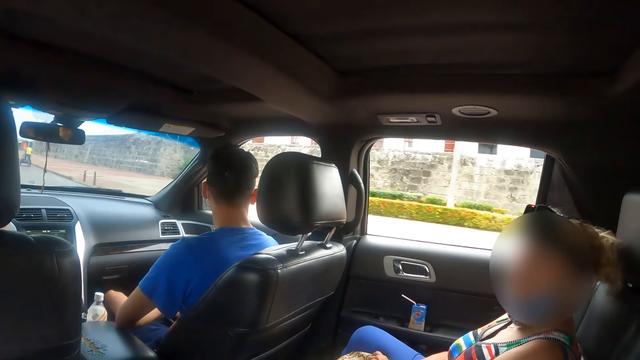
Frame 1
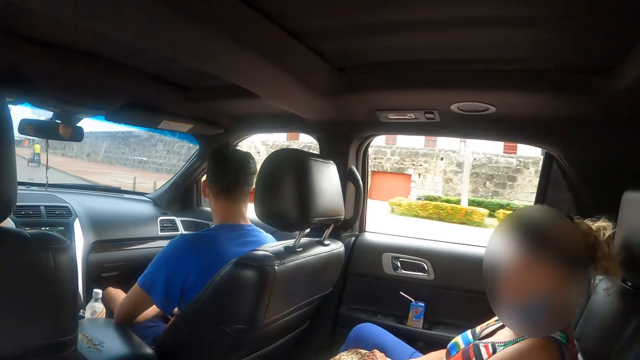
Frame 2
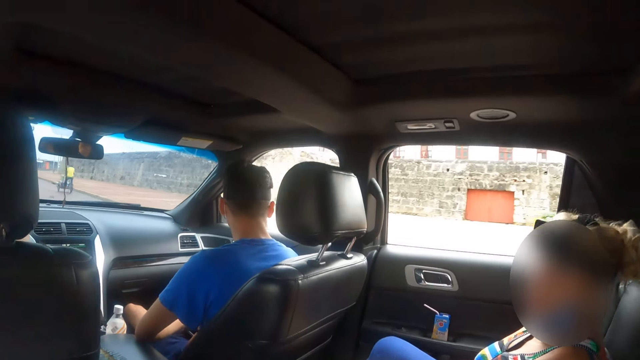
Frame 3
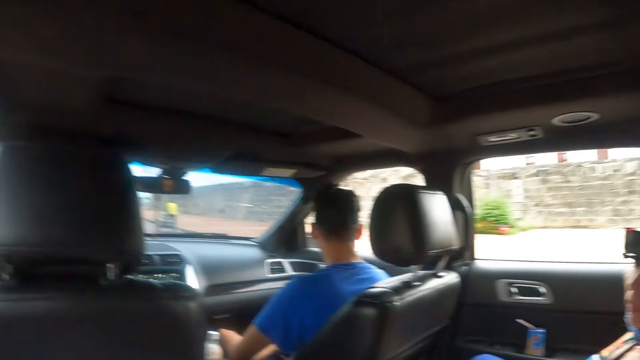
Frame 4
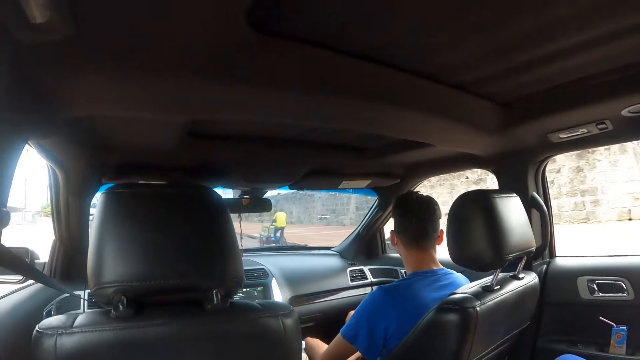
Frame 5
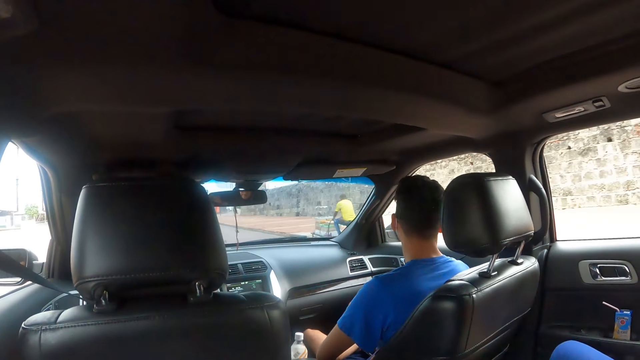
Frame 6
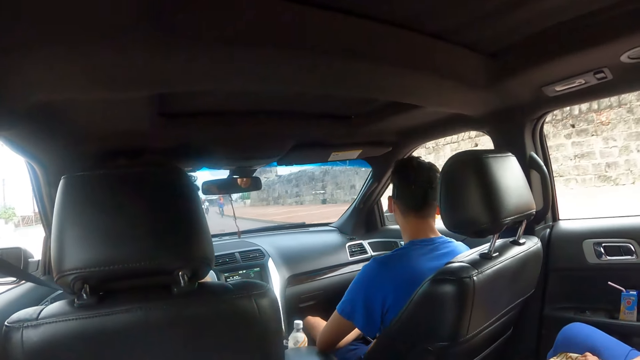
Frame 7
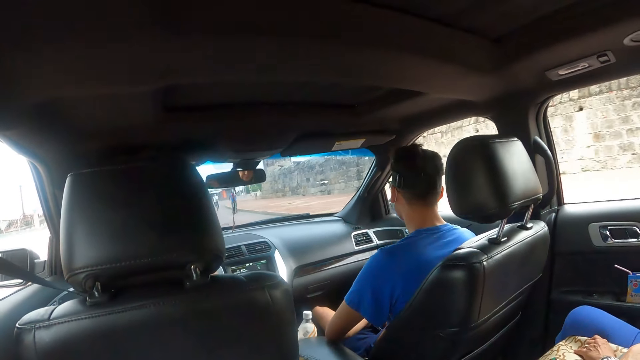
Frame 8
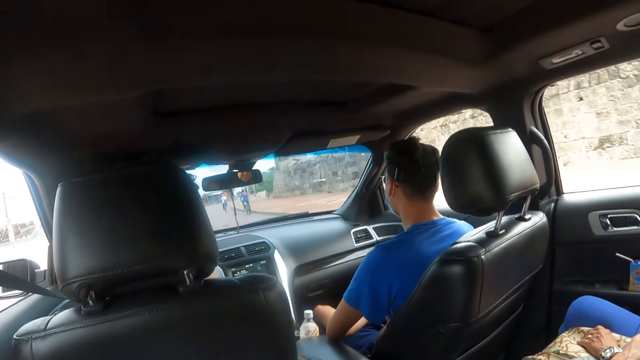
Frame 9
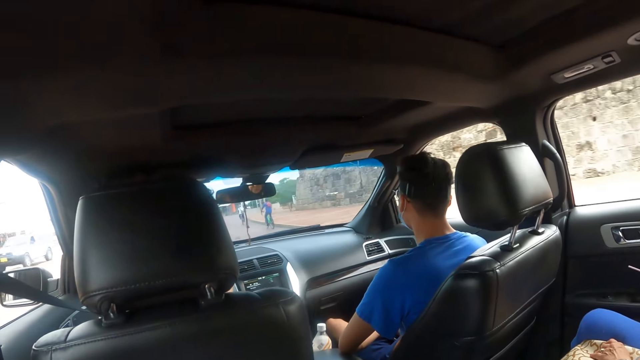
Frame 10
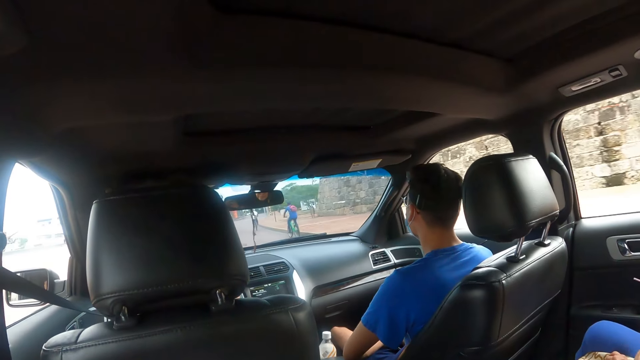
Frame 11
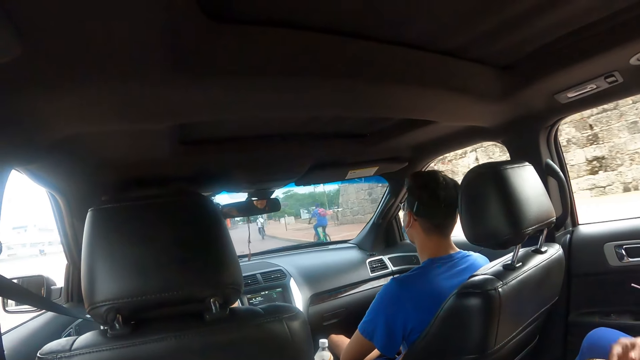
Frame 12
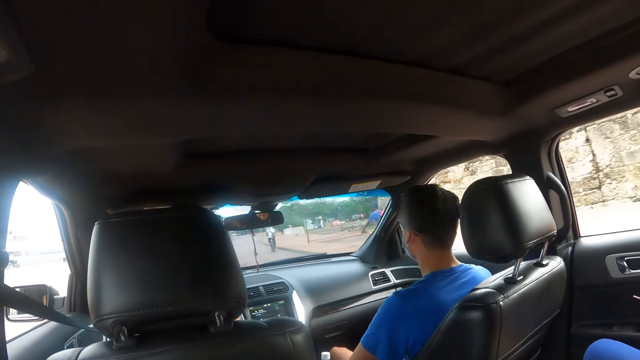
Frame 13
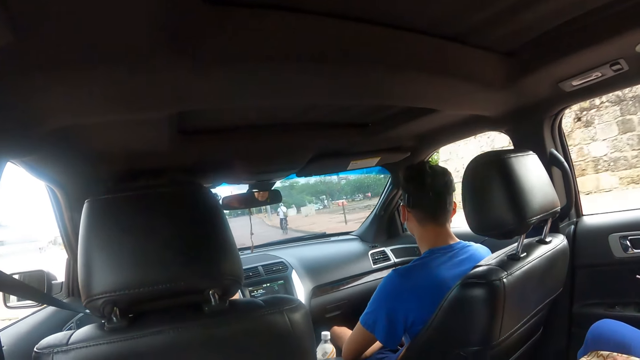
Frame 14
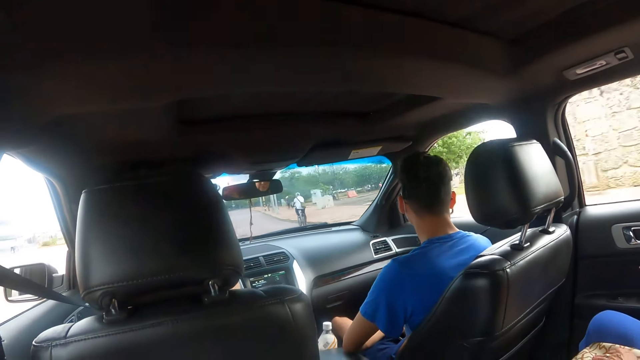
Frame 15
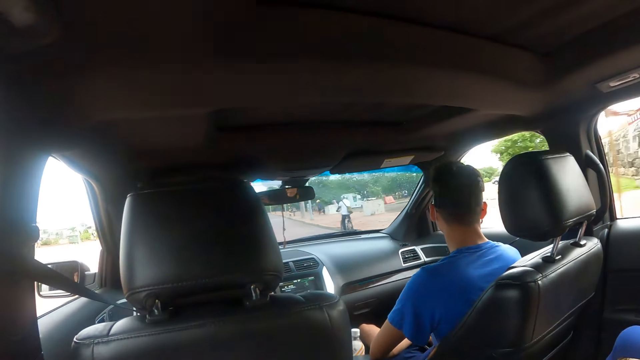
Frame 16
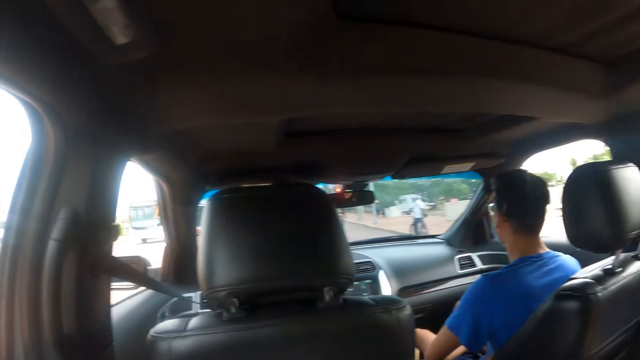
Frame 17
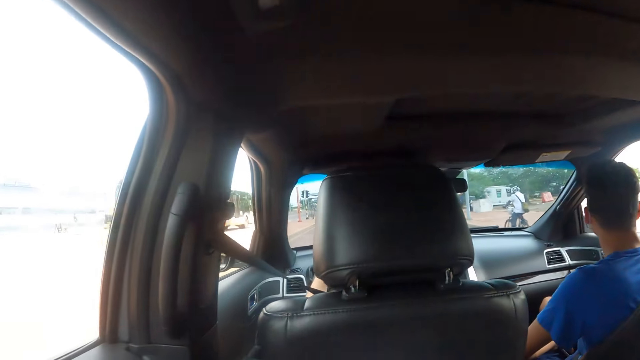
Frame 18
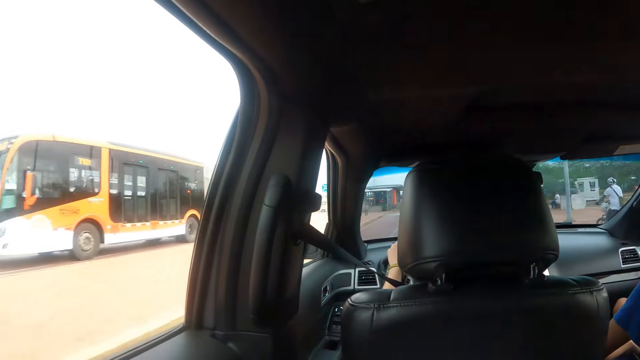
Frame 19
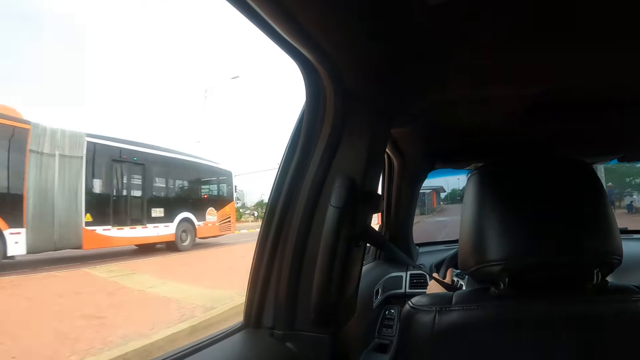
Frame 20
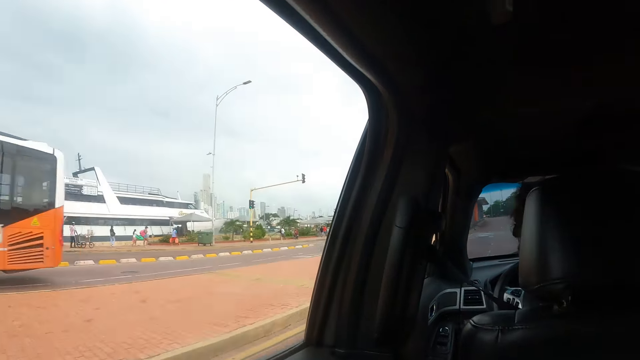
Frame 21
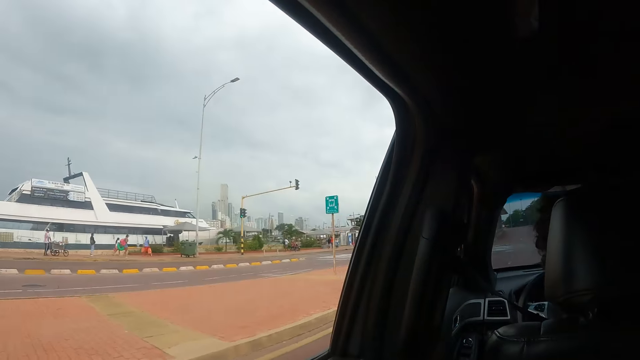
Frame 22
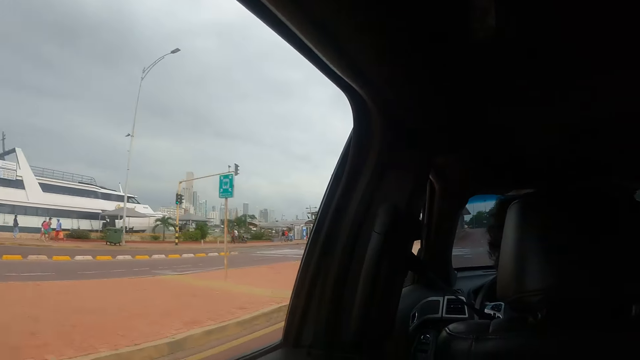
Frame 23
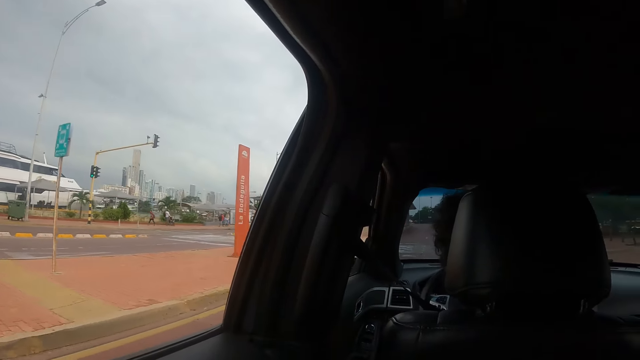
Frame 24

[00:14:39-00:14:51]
The camera wearer looks through the window.

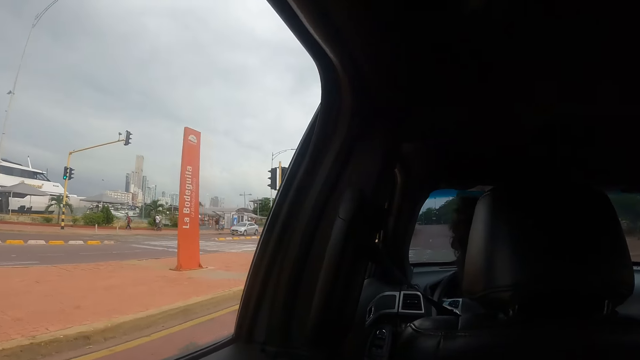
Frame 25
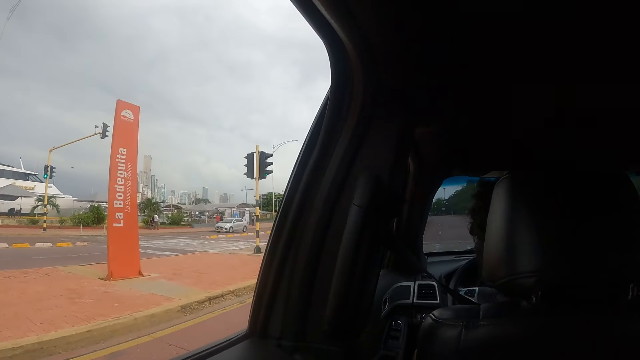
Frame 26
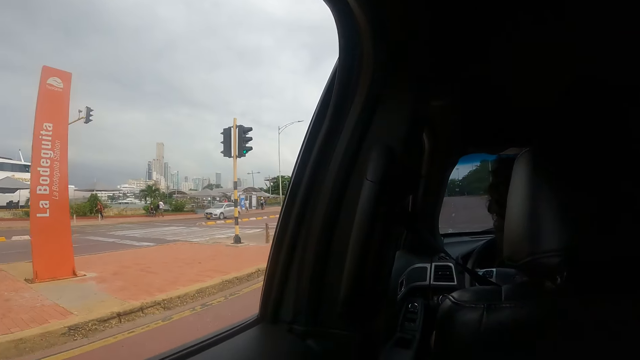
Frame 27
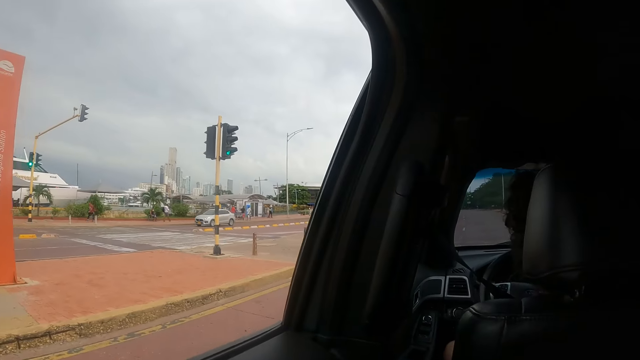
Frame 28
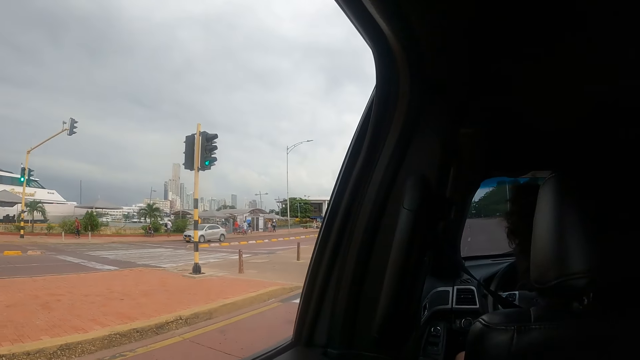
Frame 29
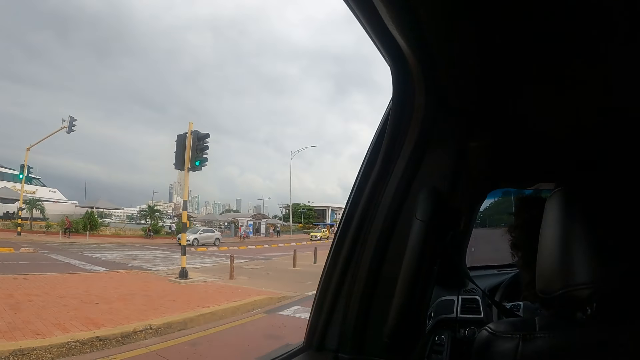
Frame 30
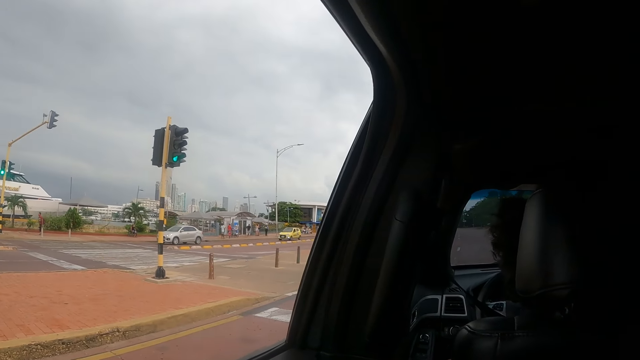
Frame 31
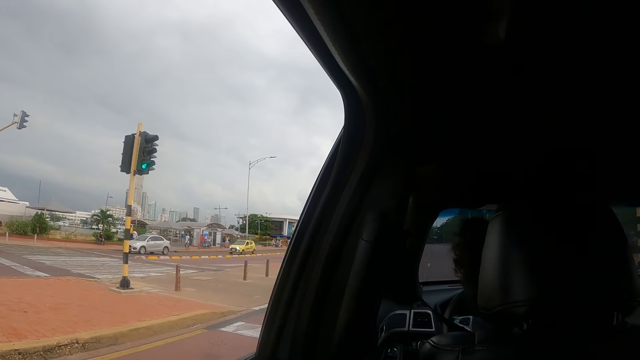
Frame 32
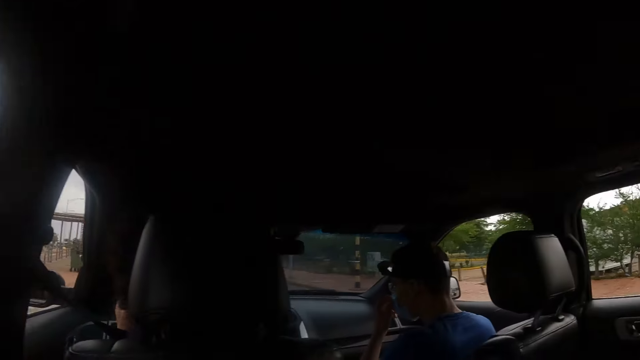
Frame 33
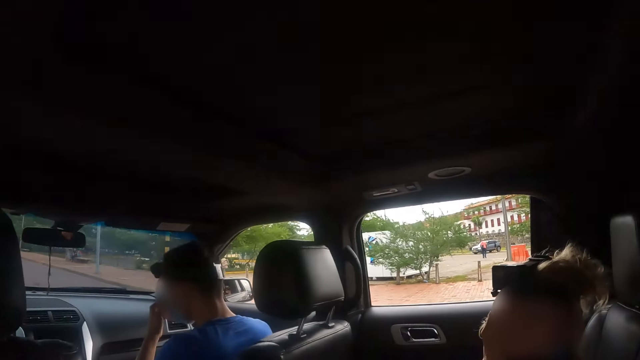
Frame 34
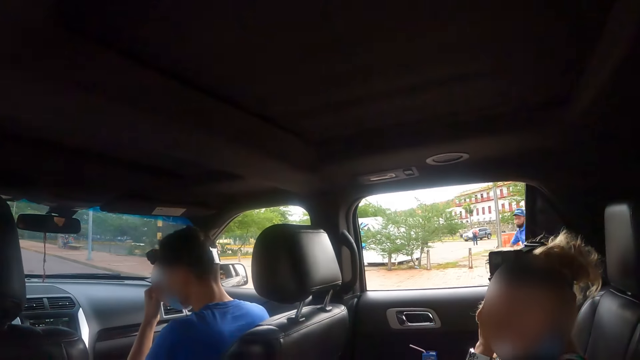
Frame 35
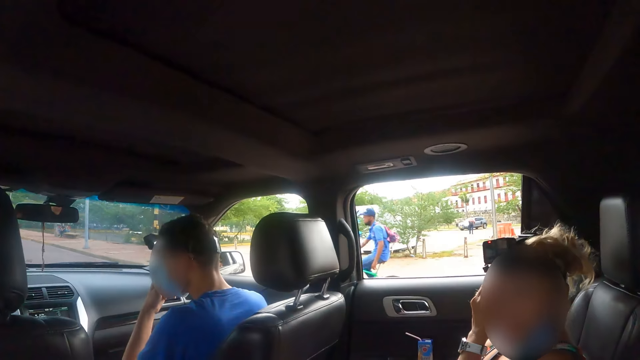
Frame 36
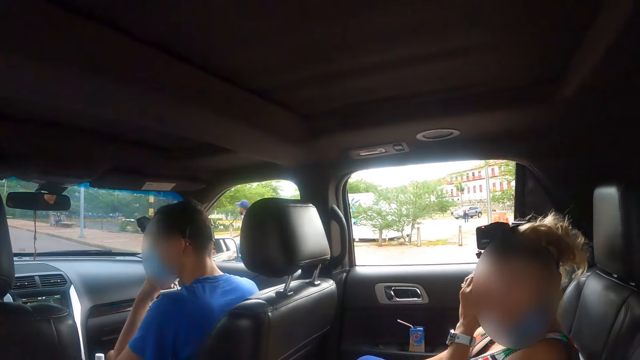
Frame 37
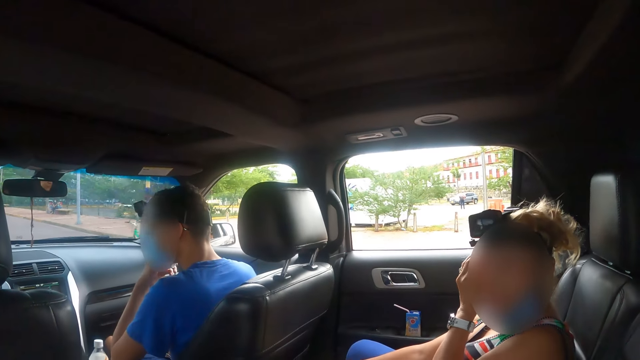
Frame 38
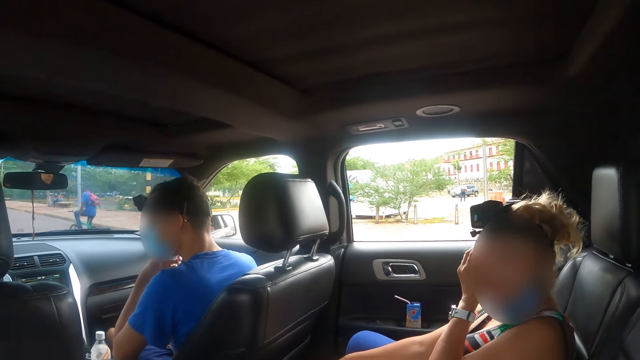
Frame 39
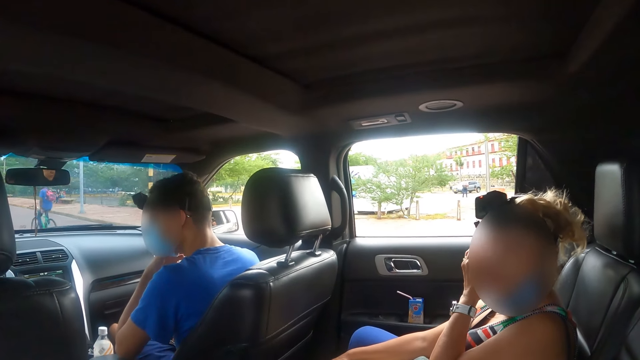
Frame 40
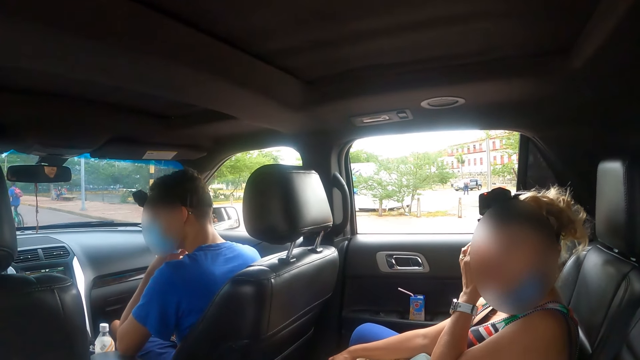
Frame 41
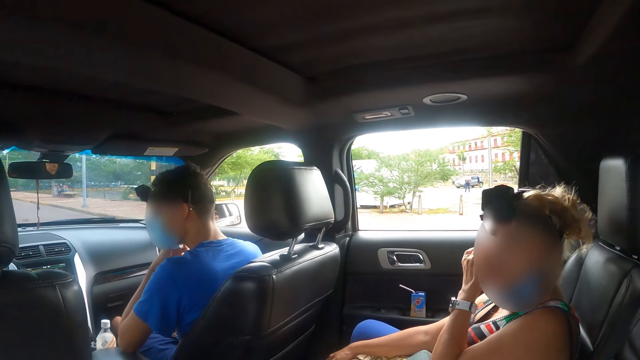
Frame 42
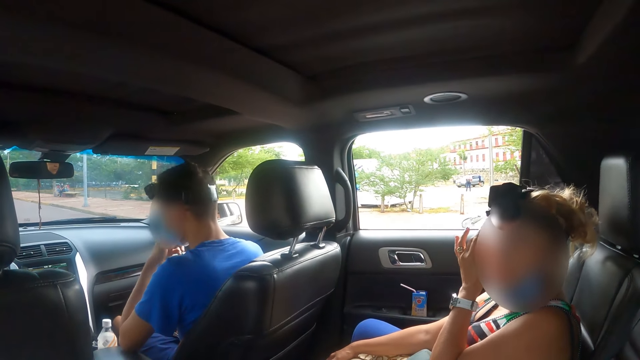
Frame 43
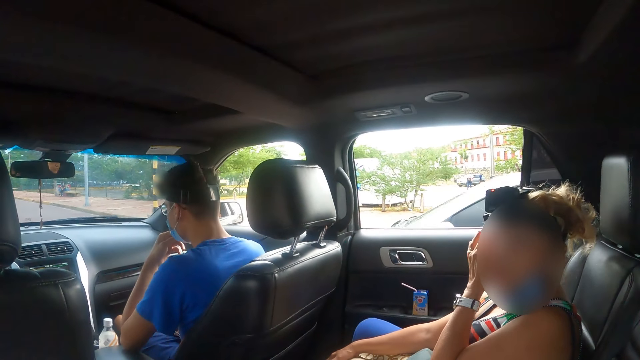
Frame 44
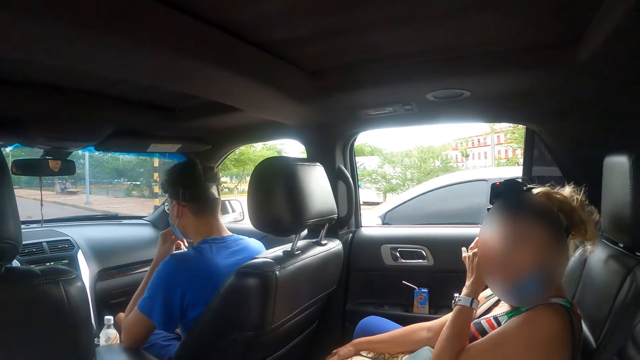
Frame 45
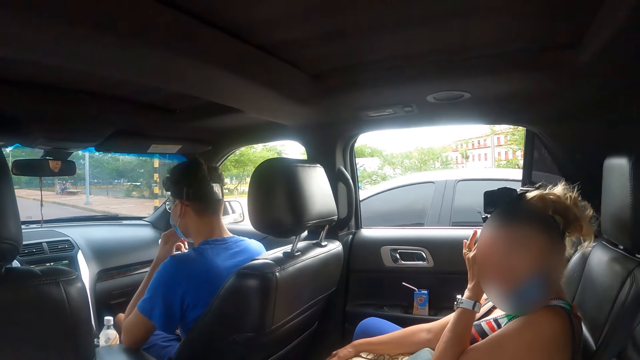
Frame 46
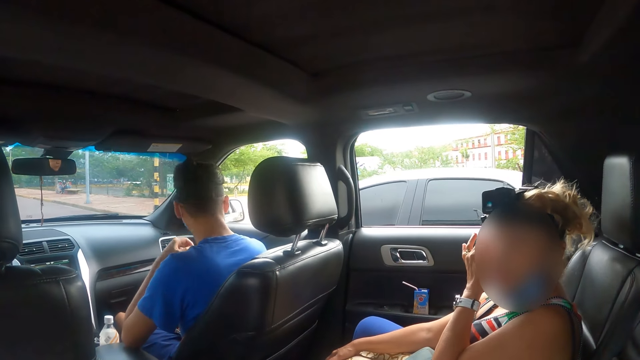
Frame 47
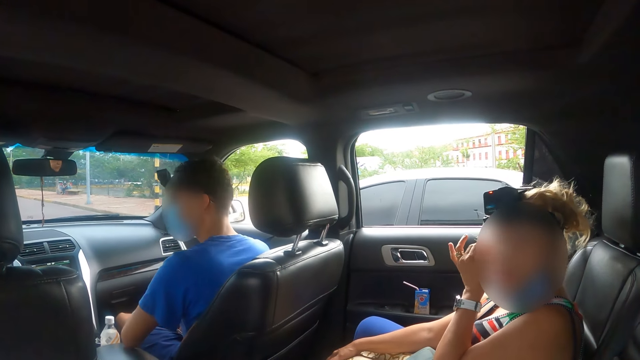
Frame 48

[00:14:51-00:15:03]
The camera wearer interacts to a person. They touch their face.
